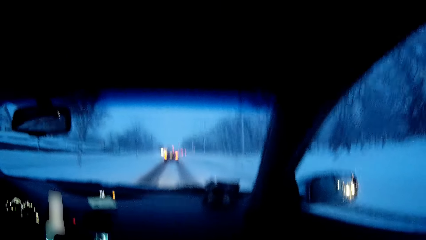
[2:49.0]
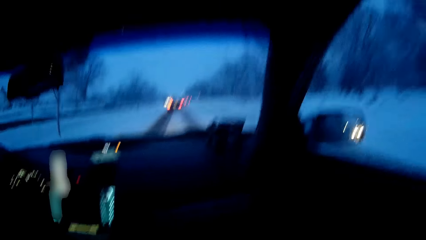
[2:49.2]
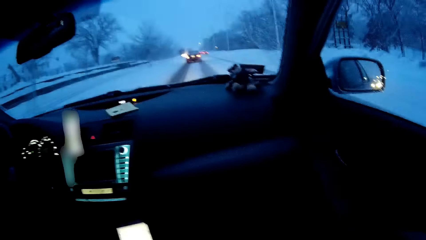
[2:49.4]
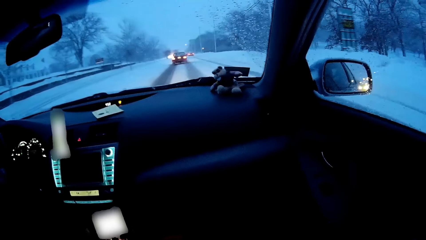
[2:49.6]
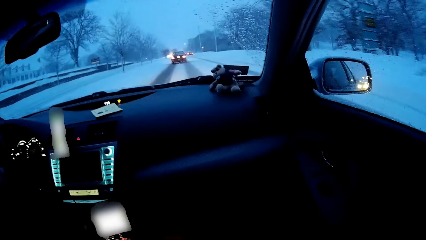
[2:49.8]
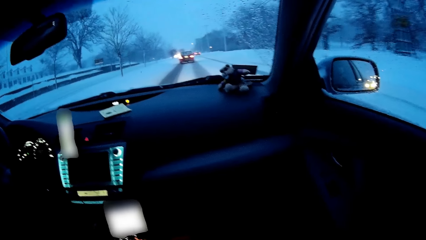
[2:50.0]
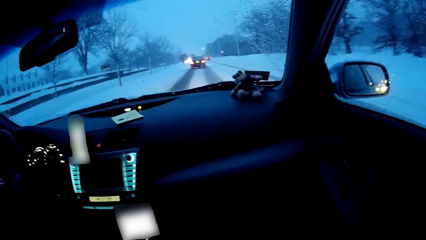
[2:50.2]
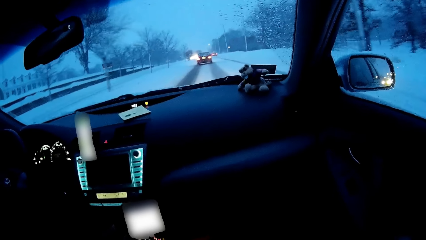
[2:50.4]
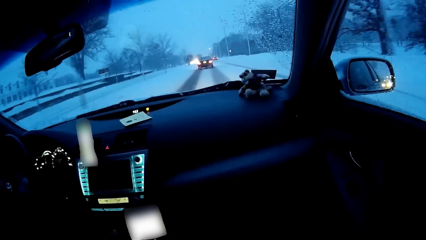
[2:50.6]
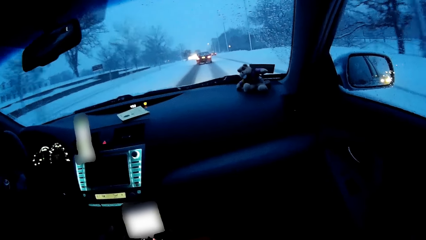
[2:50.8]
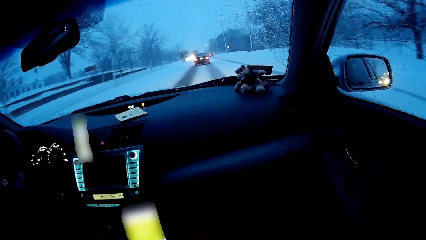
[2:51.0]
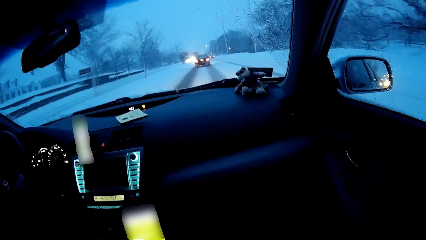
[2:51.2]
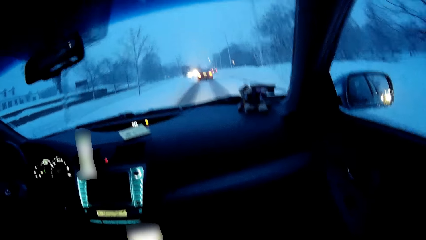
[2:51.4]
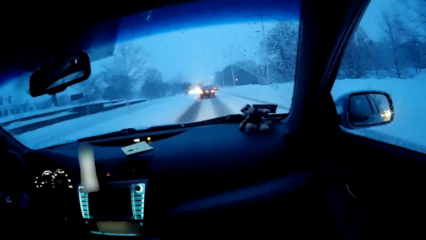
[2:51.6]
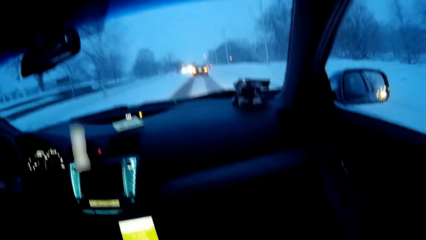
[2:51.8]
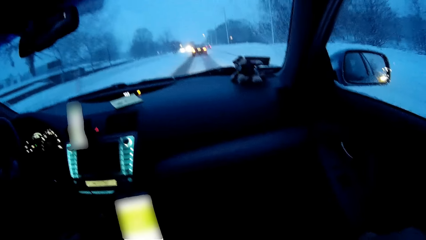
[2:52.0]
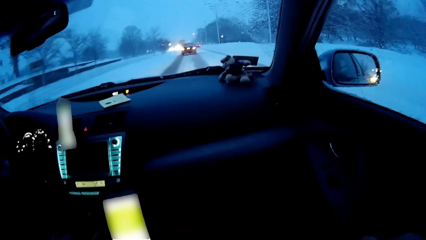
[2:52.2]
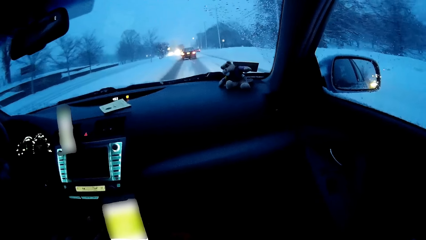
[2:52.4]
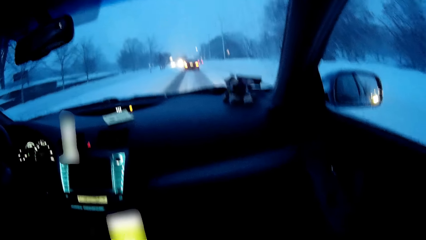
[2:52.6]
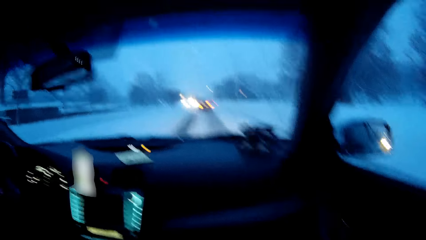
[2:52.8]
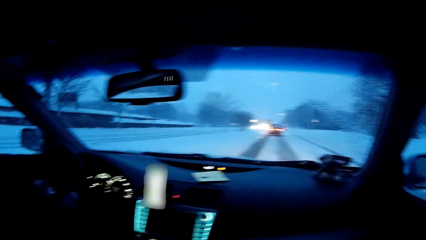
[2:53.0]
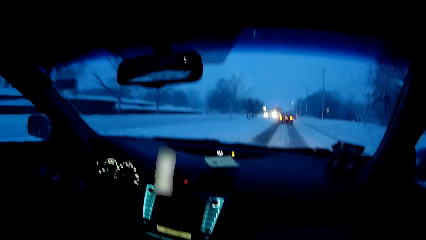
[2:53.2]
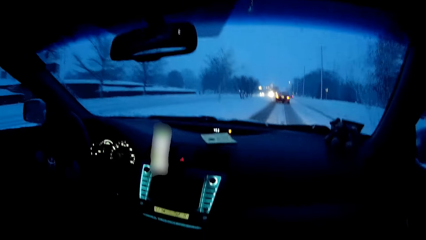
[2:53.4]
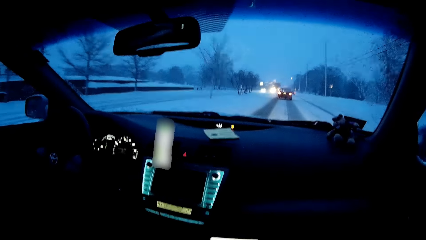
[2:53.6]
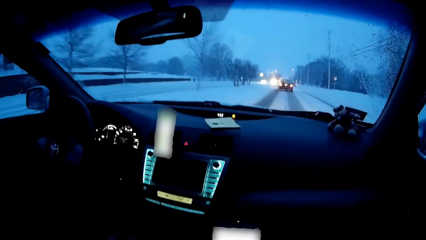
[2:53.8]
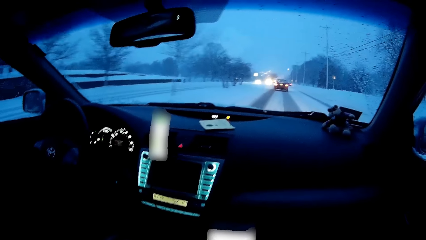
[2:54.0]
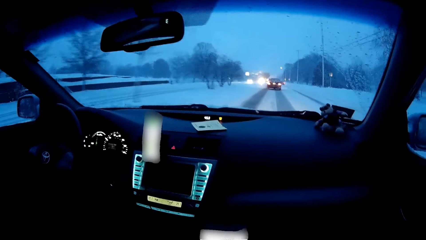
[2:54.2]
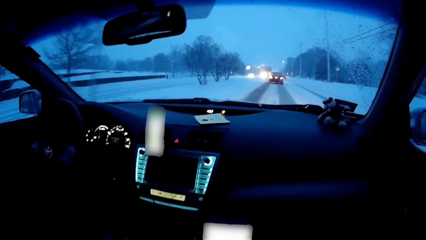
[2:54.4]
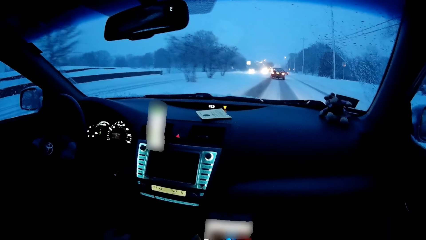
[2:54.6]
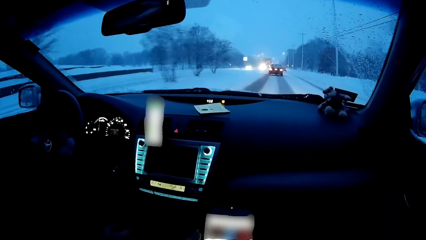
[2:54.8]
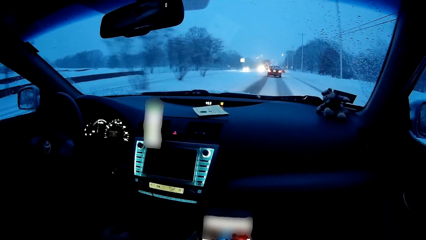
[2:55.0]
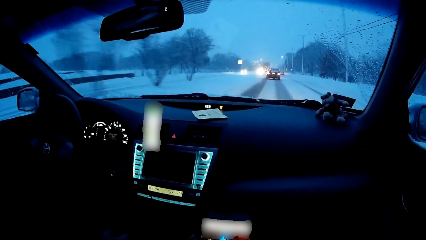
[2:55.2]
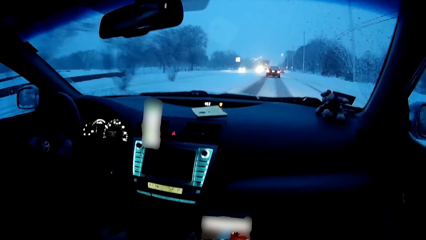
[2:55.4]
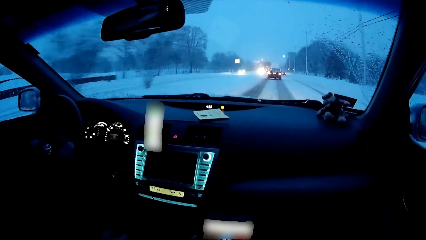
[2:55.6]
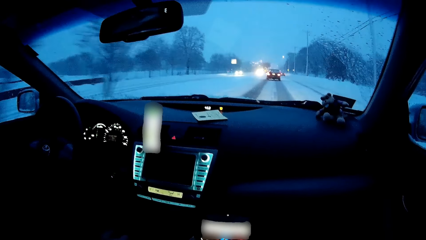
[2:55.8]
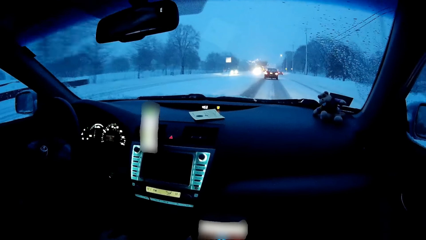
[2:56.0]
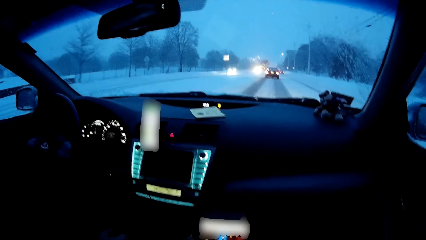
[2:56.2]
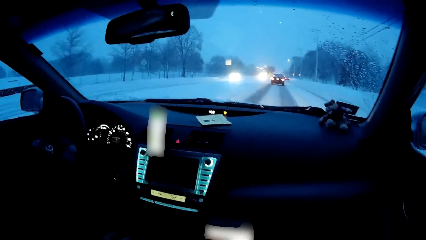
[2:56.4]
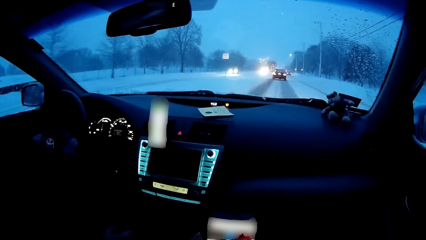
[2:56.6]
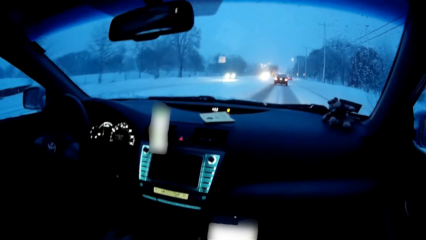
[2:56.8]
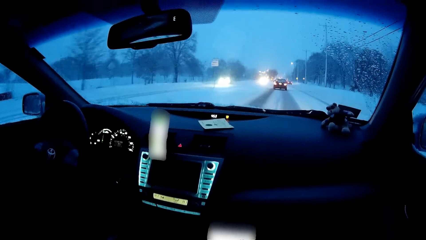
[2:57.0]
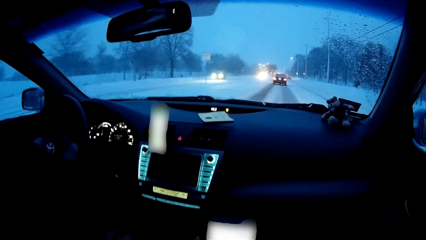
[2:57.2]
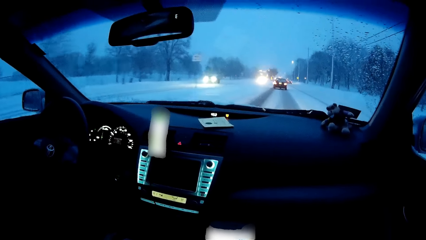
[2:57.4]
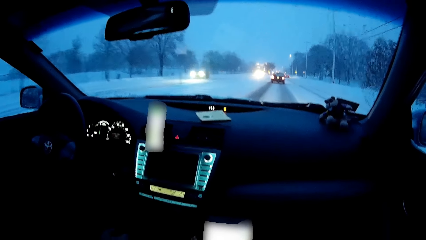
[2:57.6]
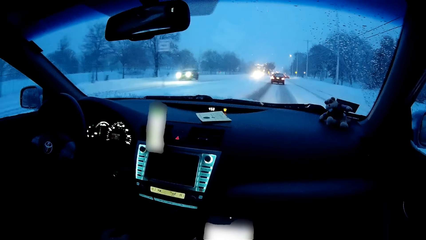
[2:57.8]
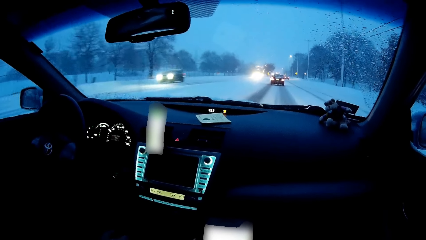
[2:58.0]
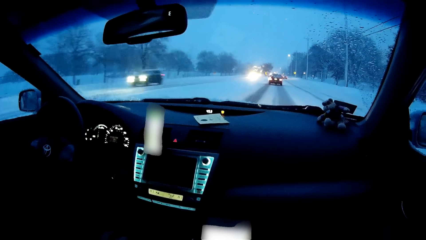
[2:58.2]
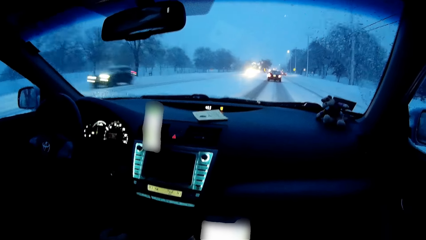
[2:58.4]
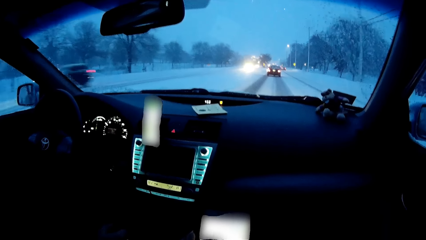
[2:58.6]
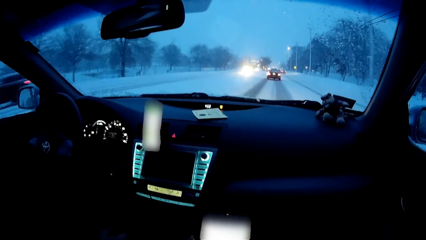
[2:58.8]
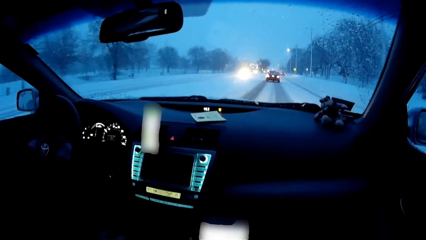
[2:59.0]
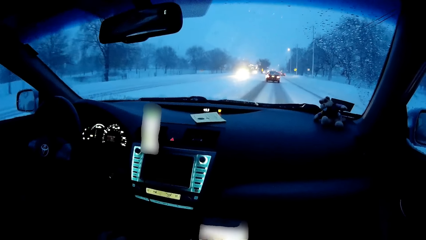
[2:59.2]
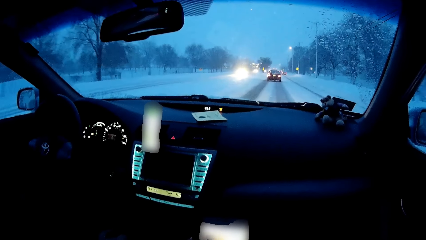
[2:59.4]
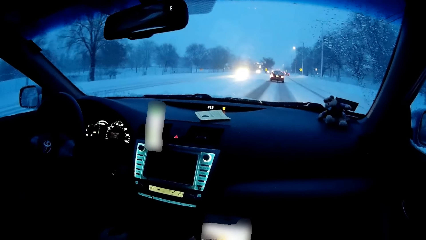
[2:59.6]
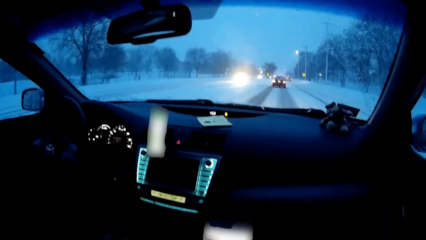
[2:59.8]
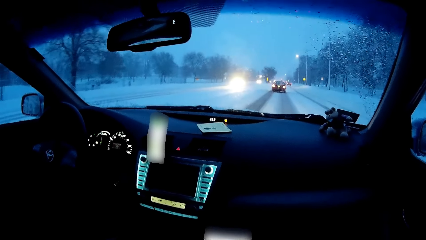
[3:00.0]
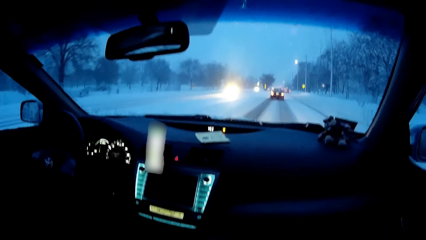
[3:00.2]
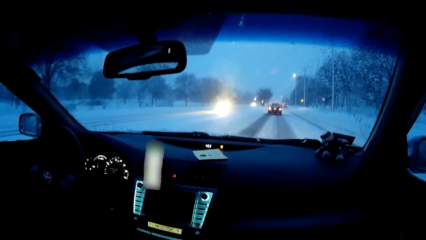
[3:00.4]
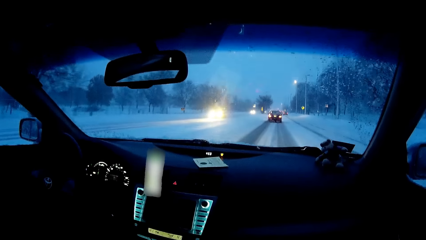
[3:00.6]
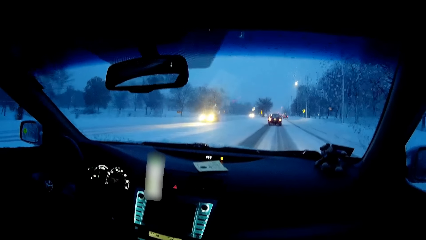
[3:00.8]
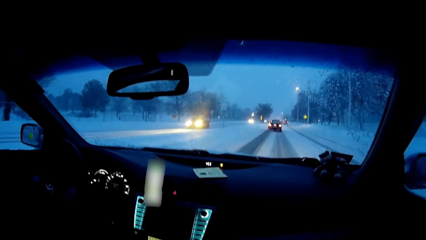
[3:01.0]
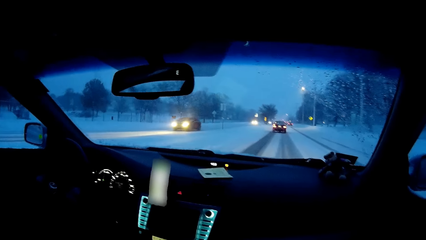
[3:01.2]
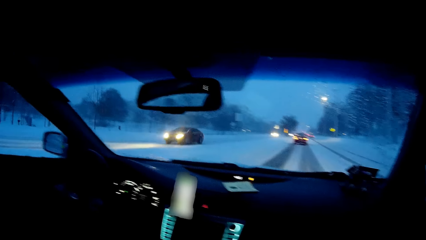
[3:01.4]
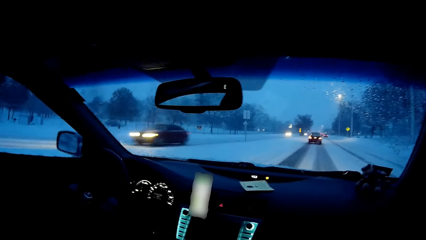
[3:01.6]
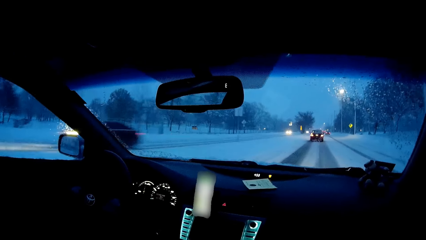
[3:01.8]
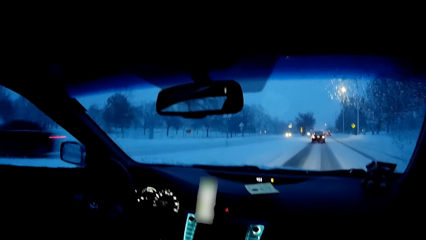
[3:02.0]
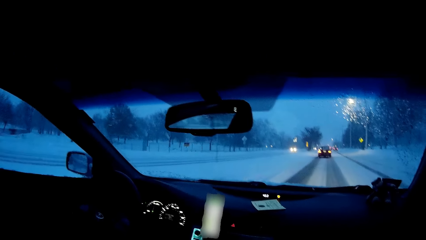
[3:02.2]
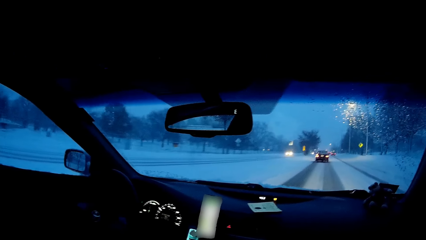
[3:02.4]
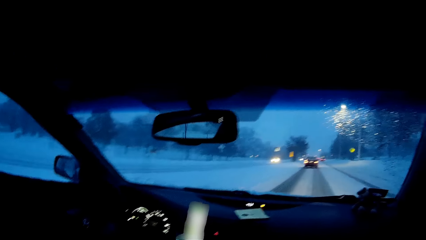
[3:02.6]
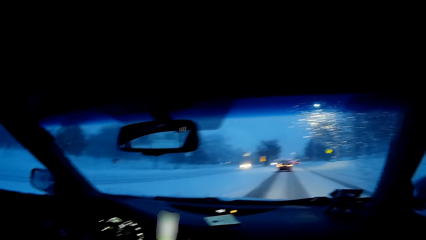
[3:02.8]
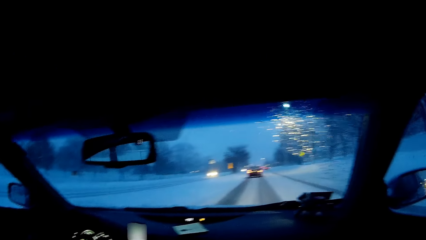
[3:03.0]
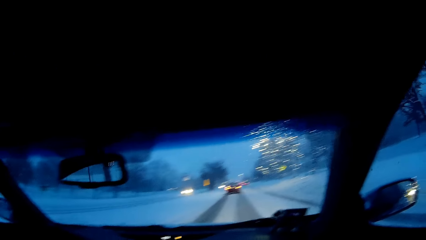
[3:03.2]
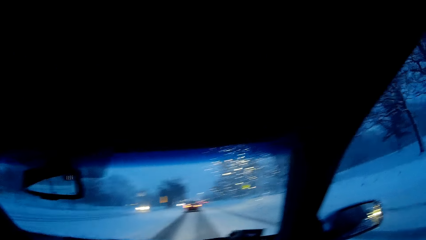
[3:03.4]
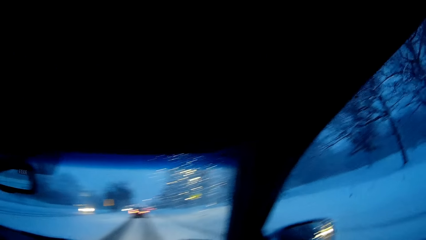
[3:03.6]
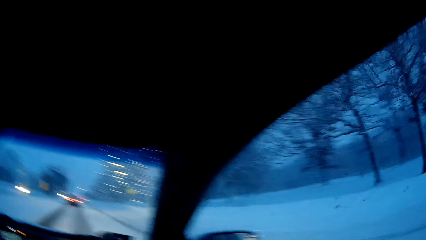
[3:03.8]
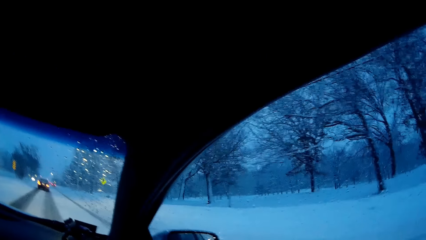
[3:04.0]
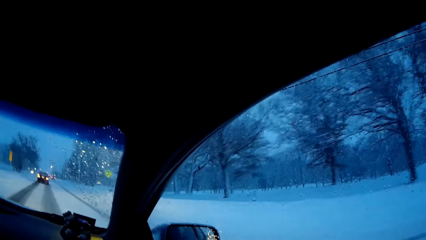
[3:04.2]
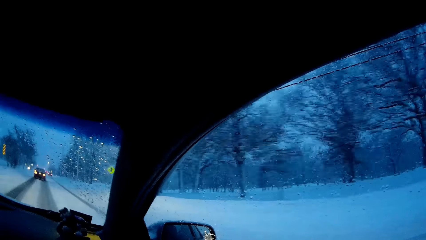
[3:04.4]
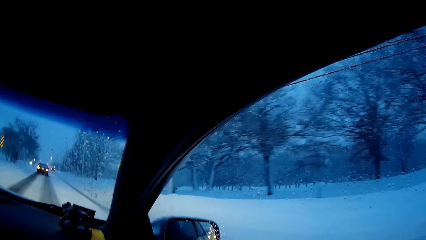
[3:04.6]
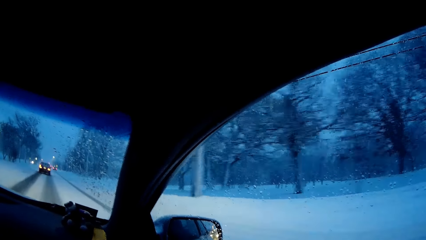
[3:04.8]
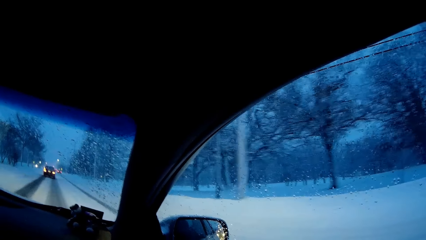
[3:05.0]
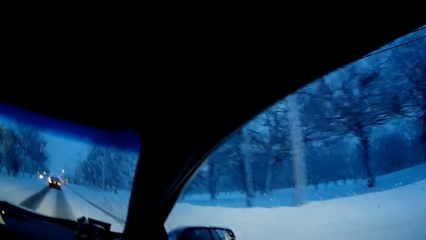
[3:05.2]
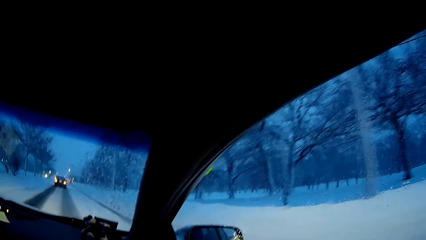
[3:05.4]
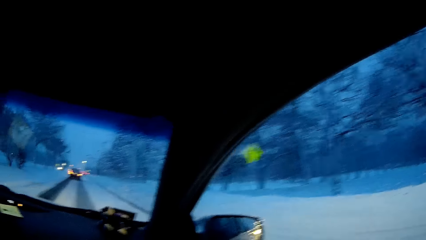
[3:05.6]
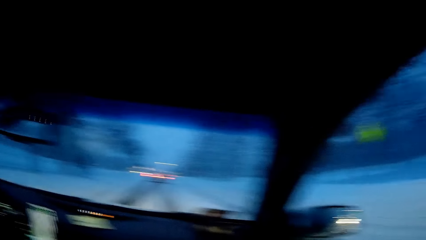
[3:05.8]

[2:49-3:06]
The camera wearer operates his phone. He observes the road. He operates his phone. He observes the road.
